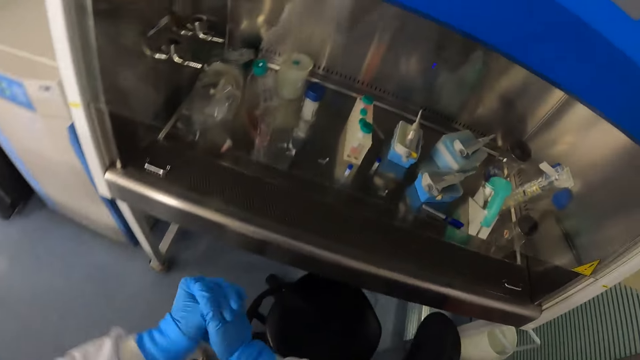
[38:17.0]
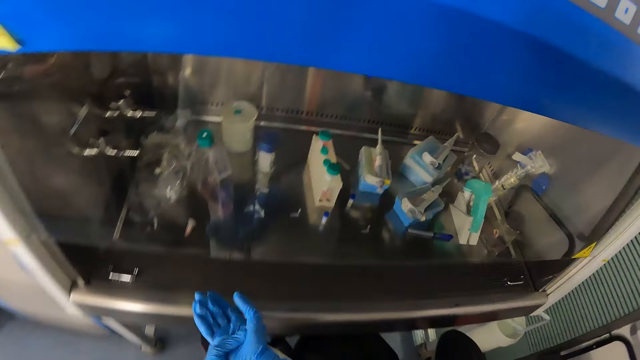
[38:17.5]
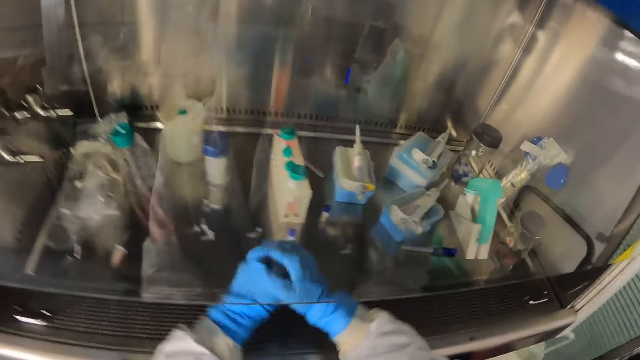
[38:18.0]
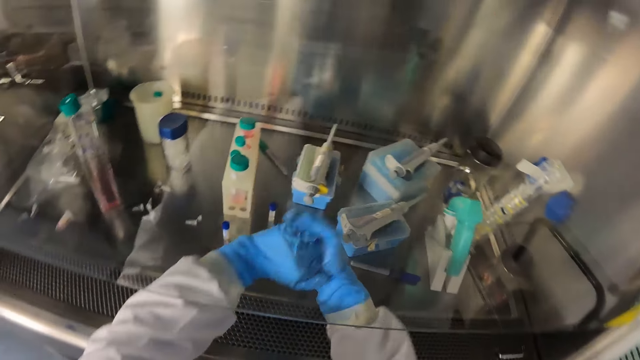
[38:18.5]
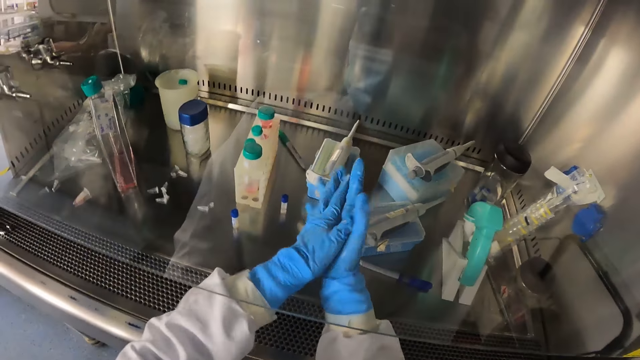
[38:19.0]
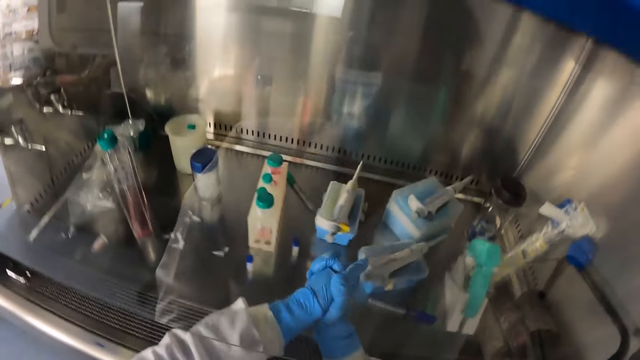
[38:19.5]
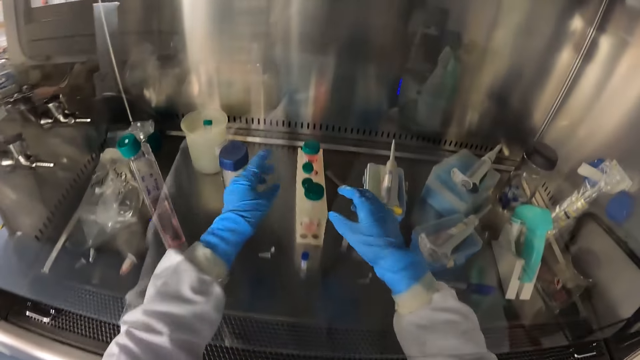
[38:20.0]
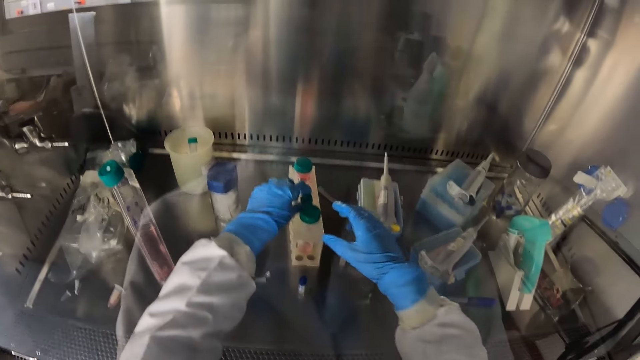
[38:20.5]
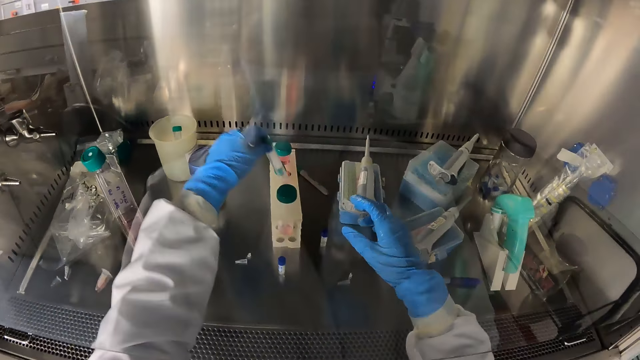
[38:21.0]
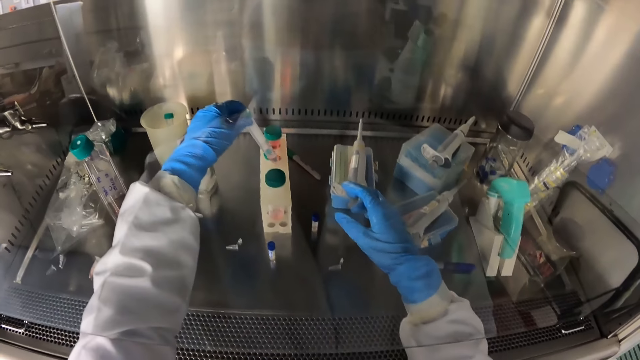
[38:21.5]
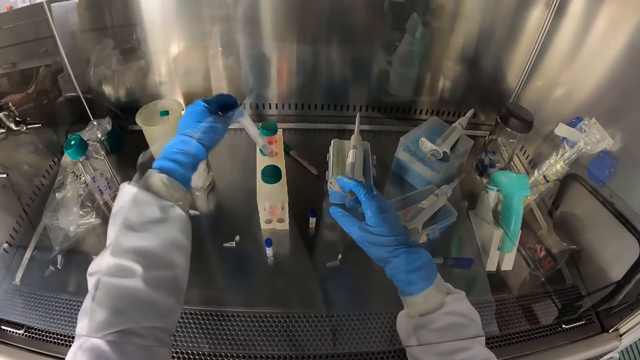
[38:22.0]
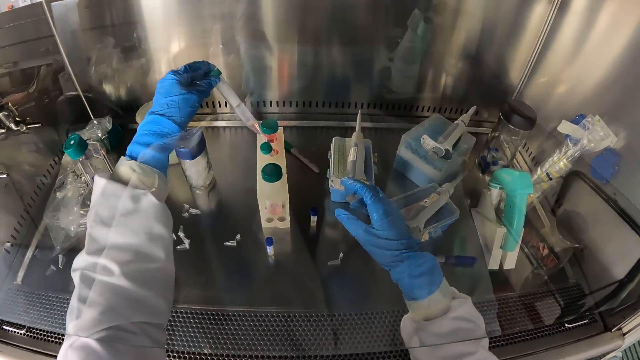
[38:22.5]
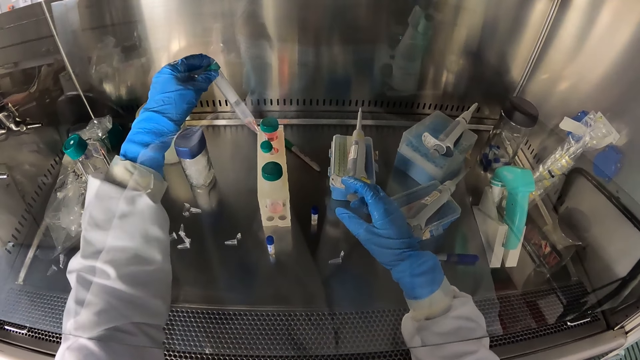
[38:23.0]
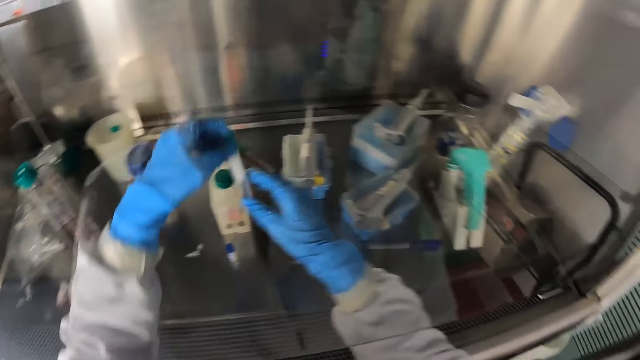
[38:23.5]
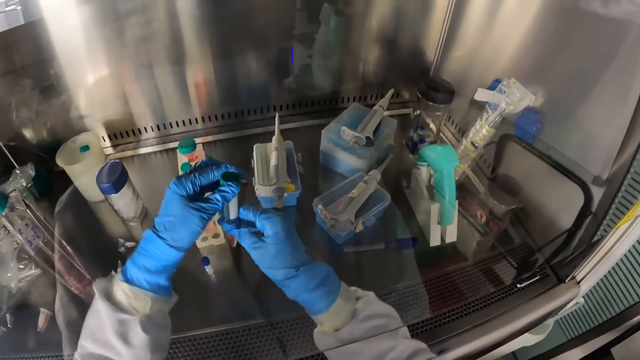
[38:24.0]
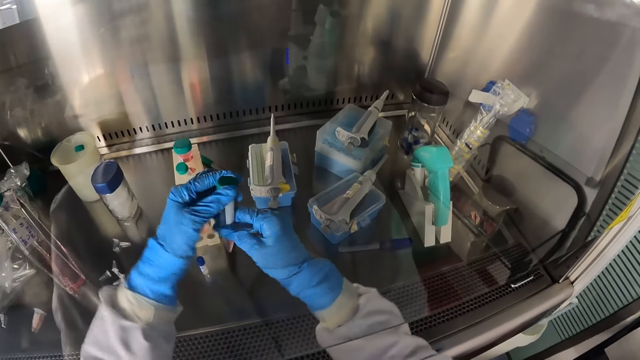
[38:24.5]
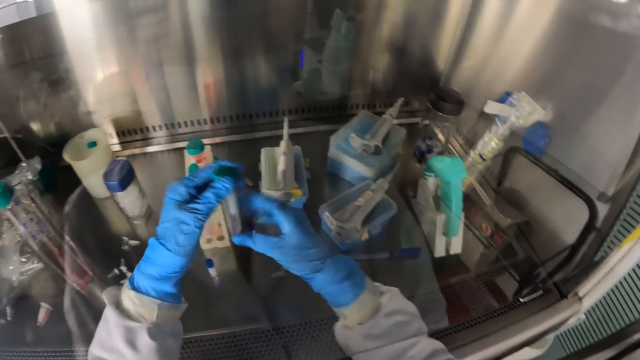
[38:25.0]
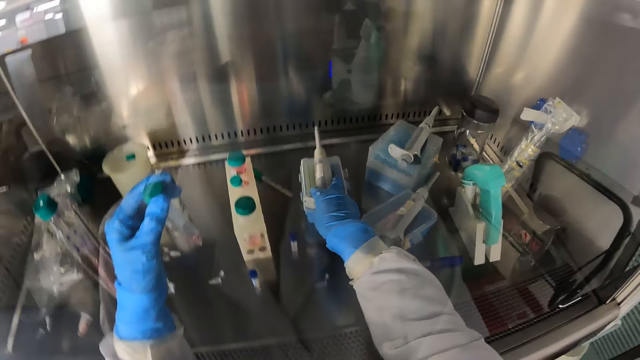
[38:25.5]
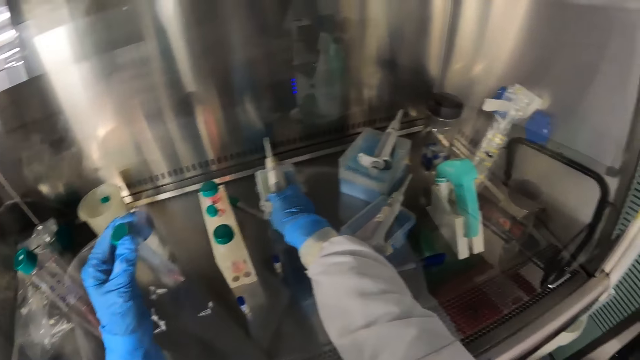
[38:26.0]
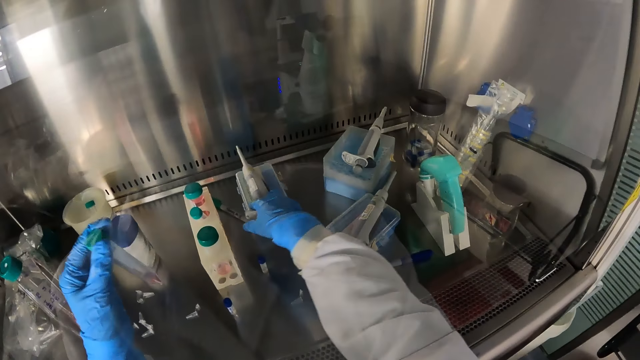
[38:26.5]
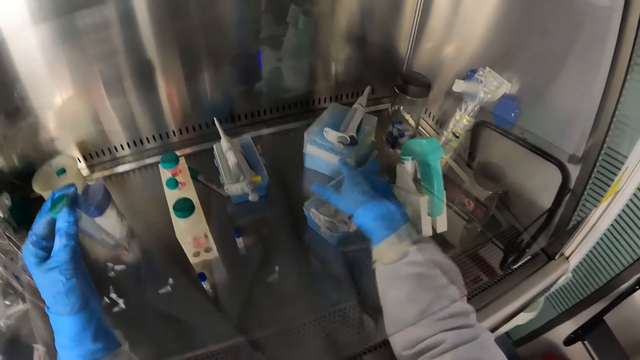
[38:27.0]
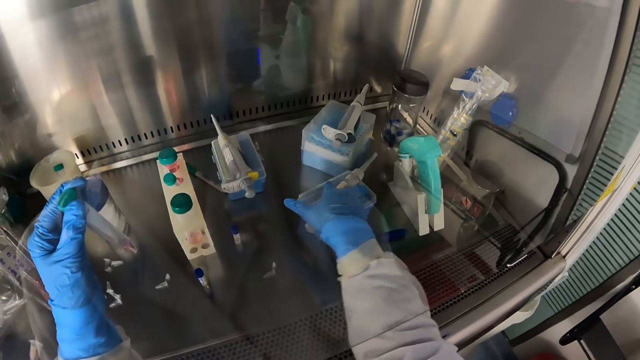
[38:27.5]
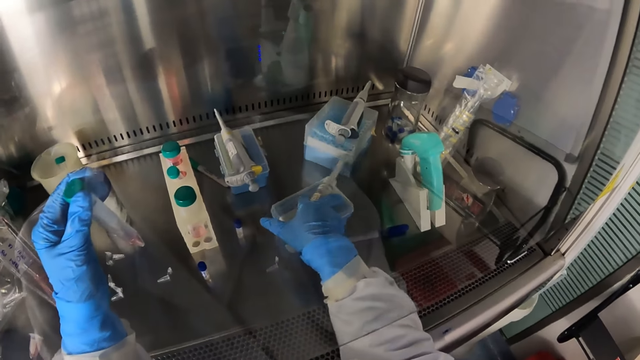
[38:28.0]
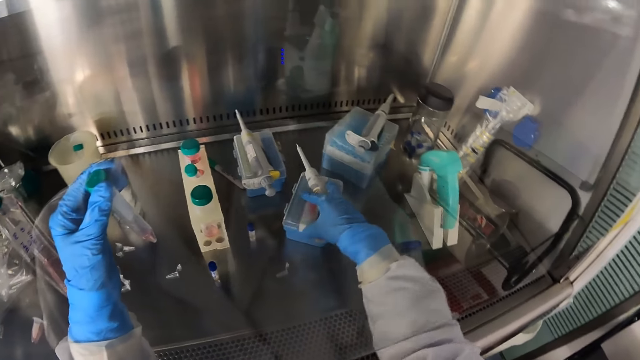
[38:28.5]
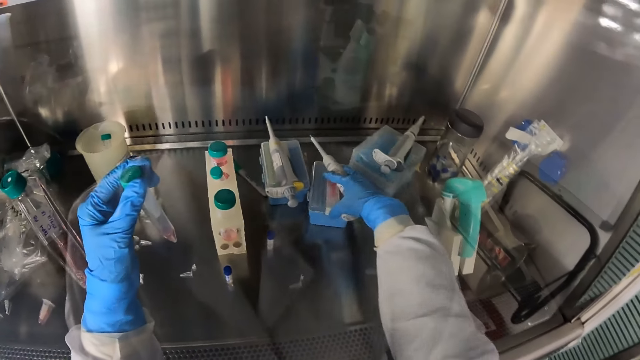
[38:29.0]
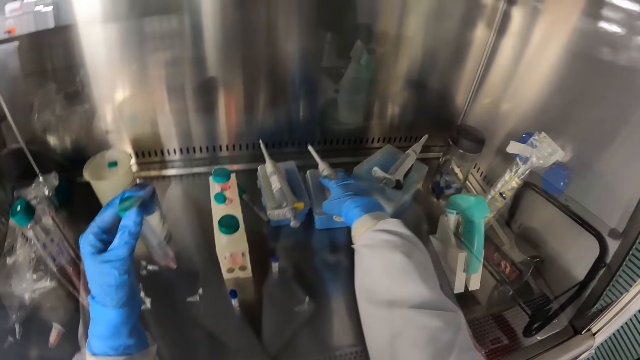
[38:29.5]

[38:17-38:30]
The camera wearer picks up a conical tube with her left hand from a tube rack. She opens the conical tube with her hands. She moves the micro centrifuge tube rack with her right hand. She moves it again.

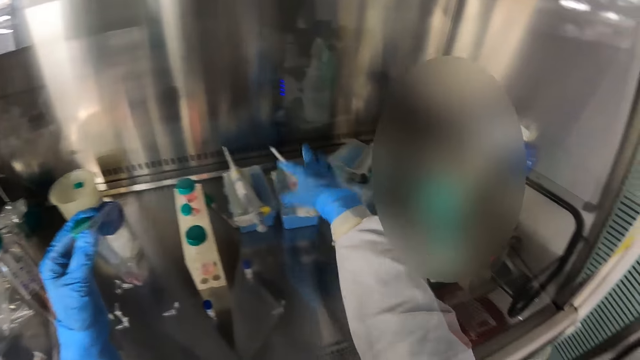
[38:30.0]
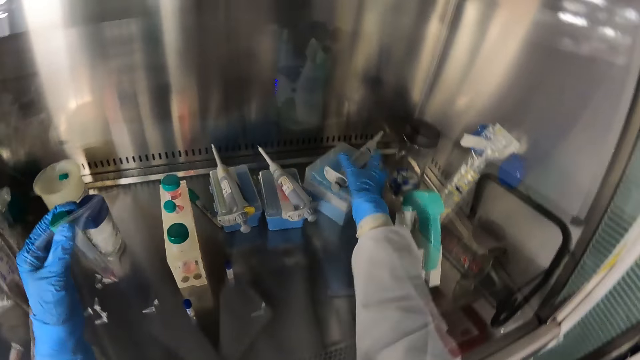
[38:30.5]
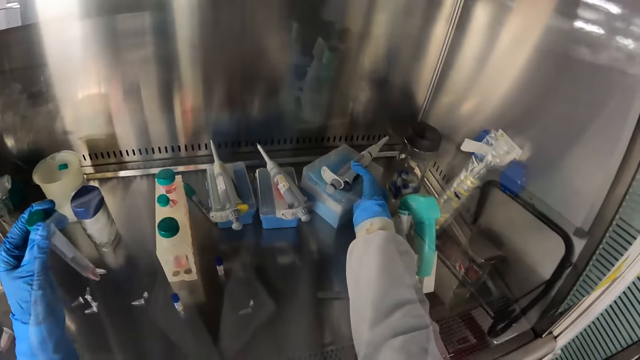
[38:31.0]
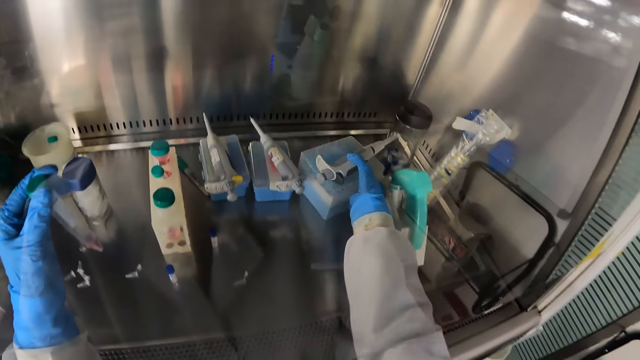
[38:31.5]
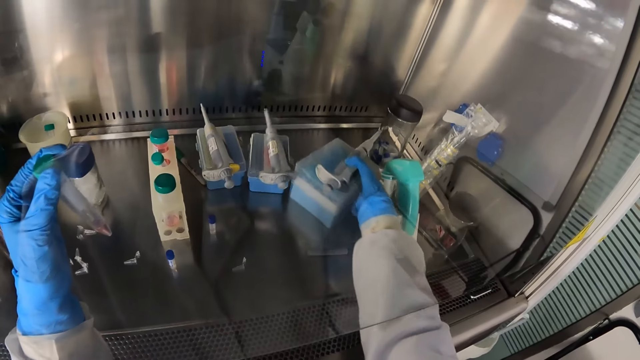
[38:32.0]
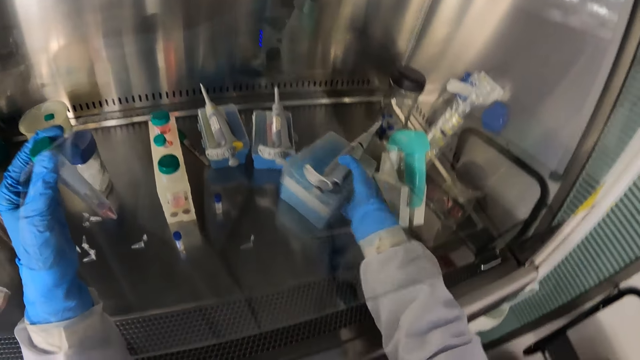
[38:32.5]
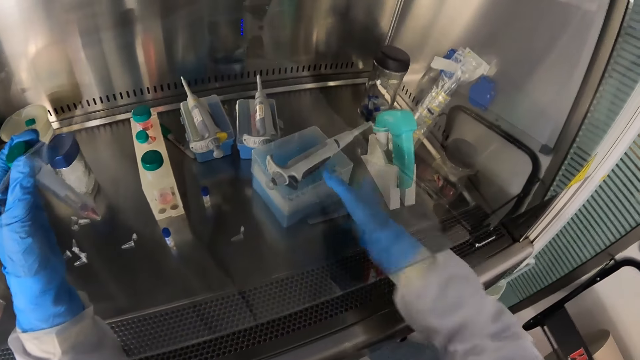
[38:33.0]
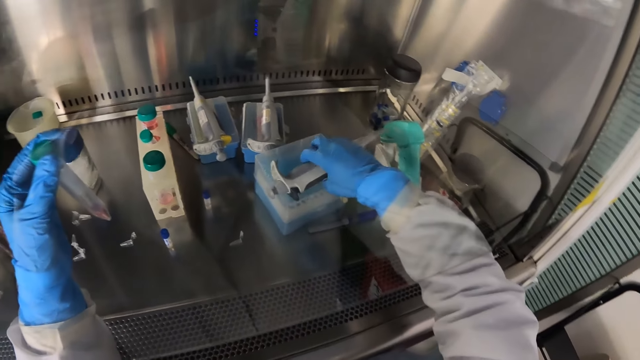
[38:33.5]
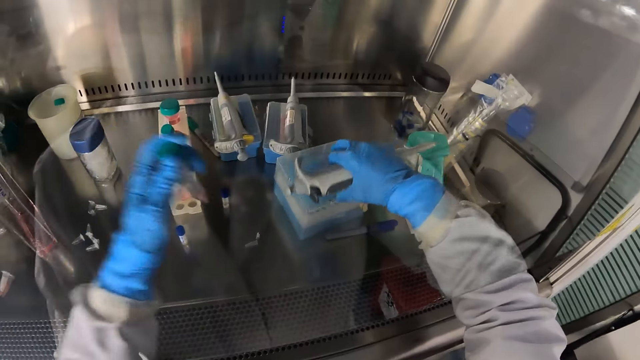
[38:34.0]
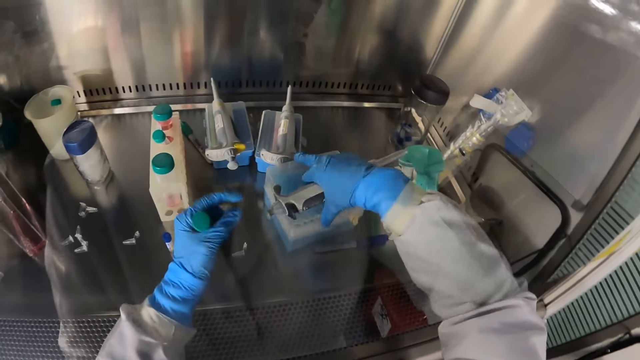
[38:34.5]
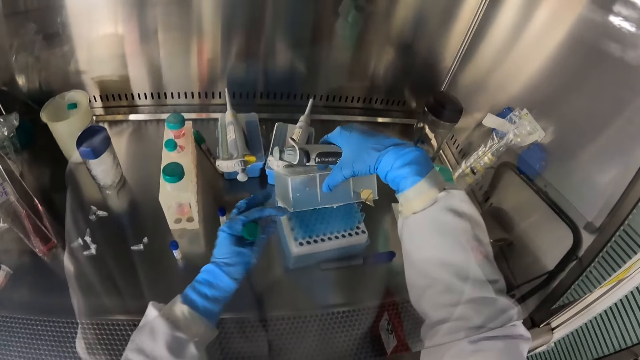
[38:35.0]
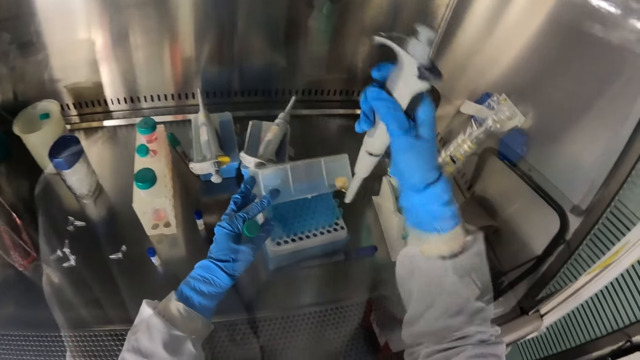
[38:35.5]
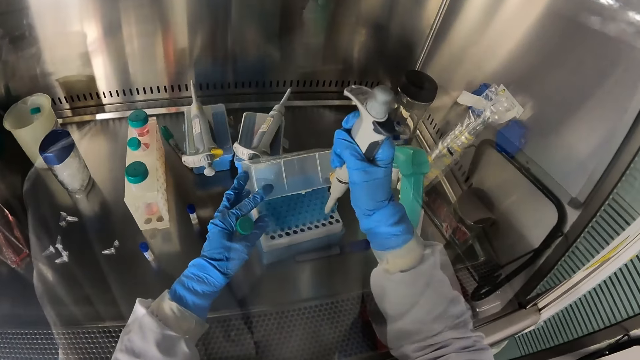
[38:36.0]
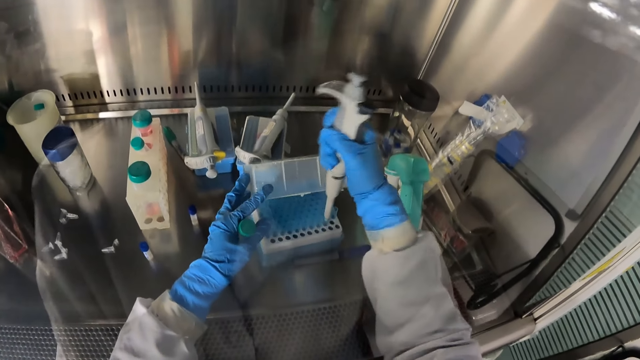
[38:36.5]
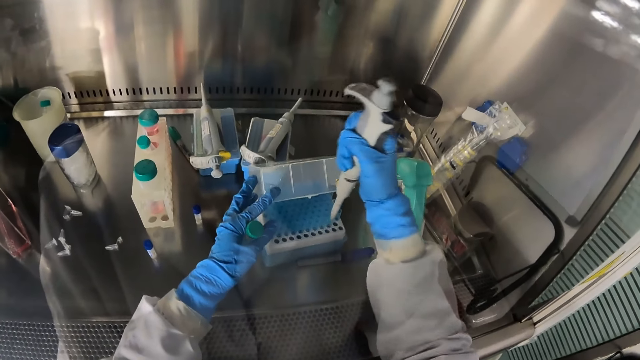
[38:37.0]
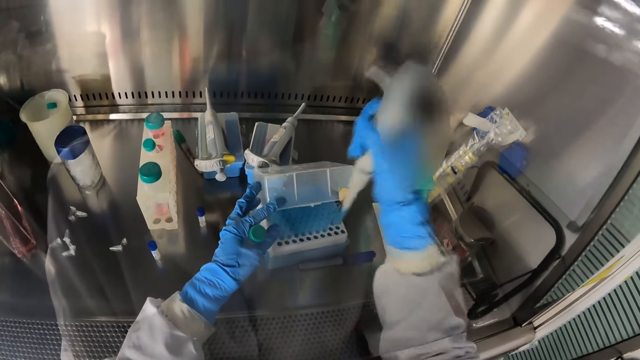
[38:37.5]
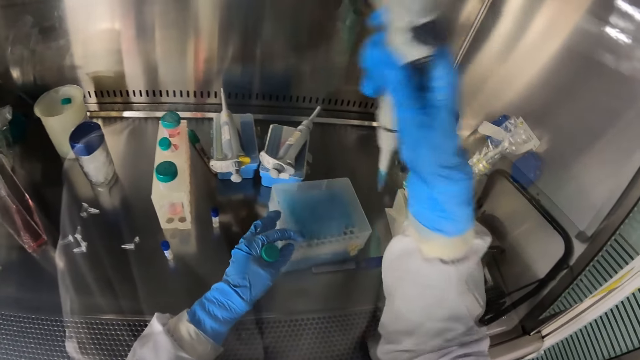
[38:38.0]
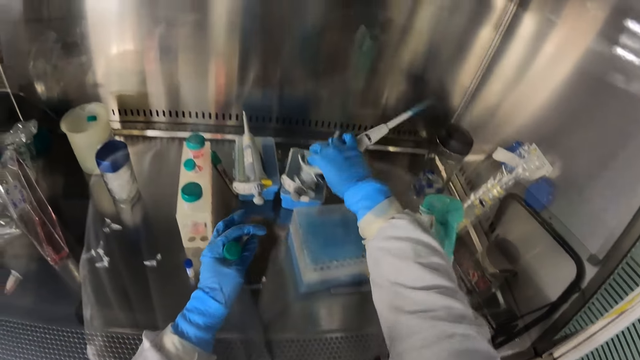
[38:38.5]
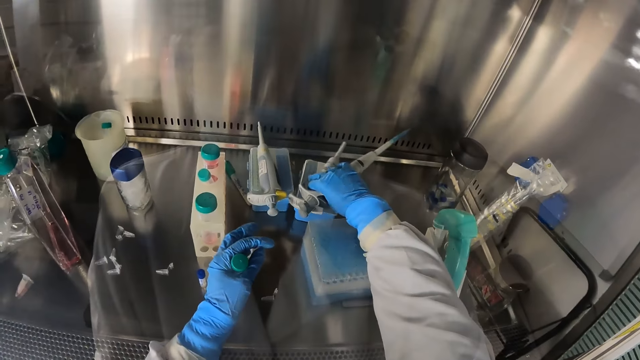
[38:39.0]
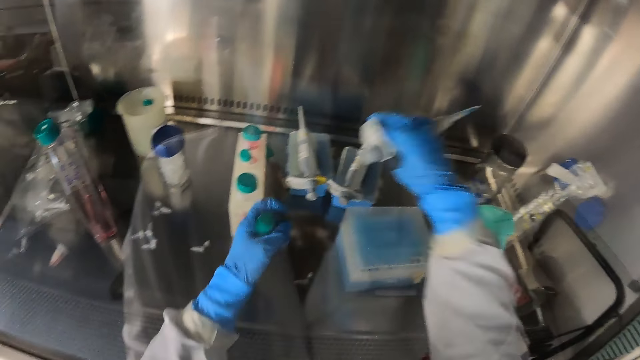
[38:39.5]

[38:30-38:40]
The camera wearer moves the micro centrifuge tube rack or plastic box with her right hand. She picks up a micro pipette or syringe on the micro centrifuge tube rack with her right hand. She opens the micro centrifuge tube rack with her right hand. She holds the micro centrifuge tube rack with her left hand. She takes the fluid in the micro pipette from a microtube in the rack. She puts the syringe on the plastic box.
